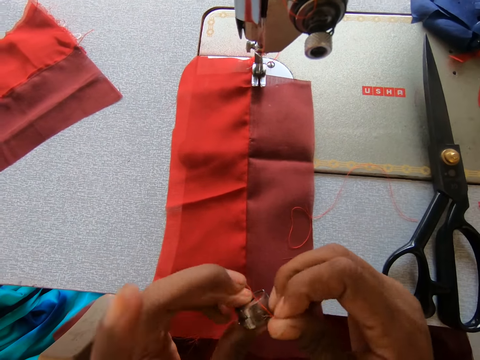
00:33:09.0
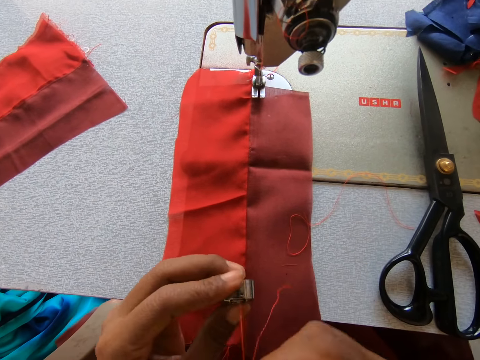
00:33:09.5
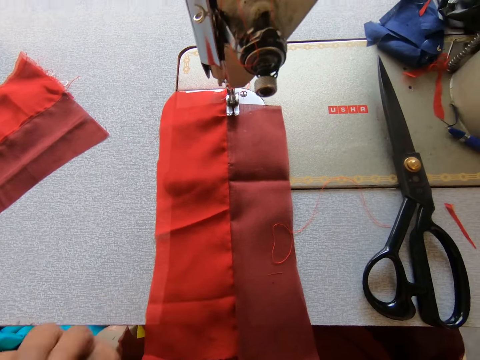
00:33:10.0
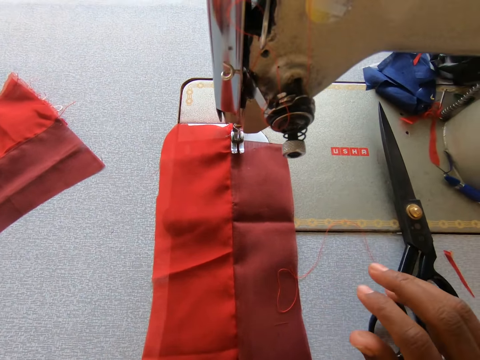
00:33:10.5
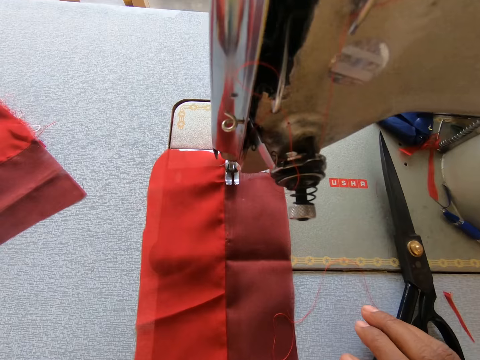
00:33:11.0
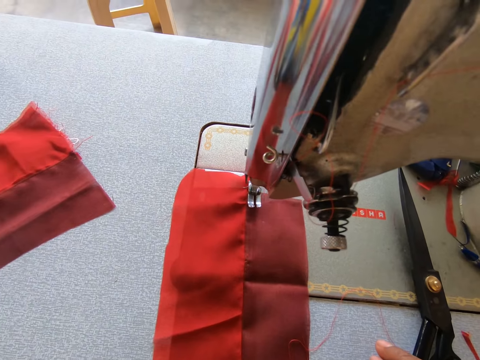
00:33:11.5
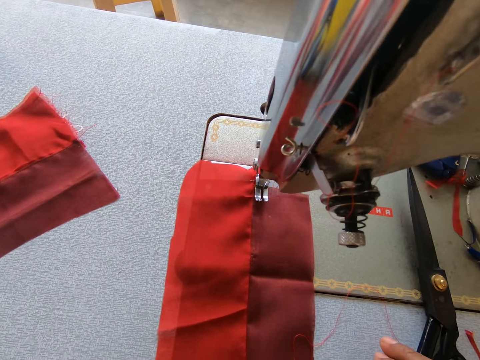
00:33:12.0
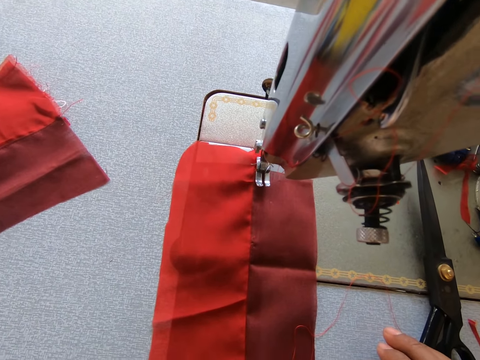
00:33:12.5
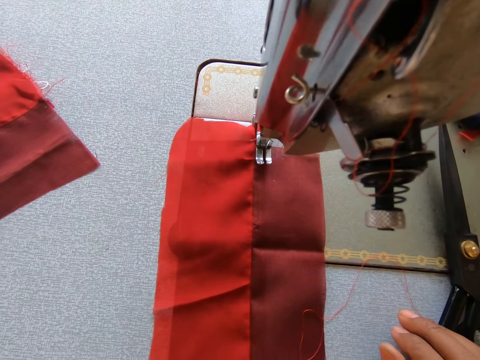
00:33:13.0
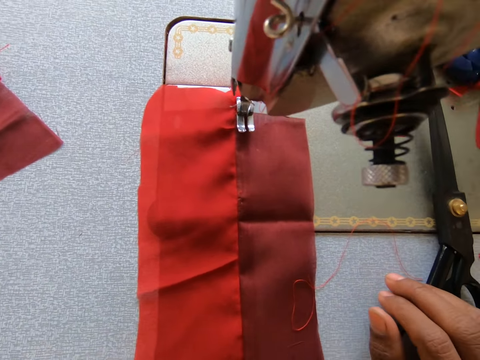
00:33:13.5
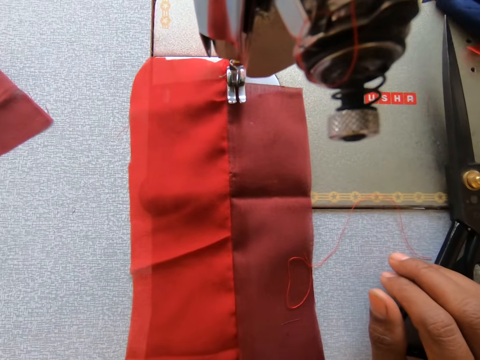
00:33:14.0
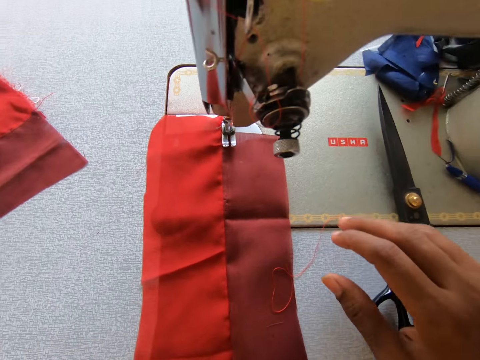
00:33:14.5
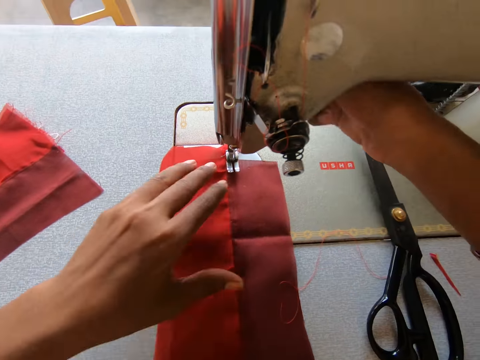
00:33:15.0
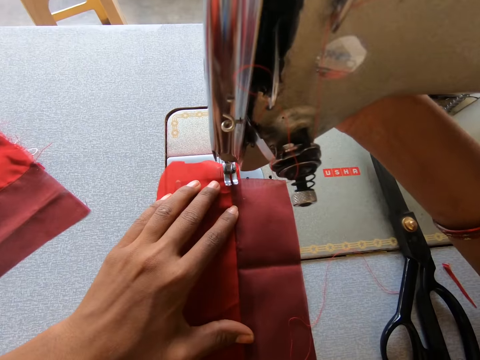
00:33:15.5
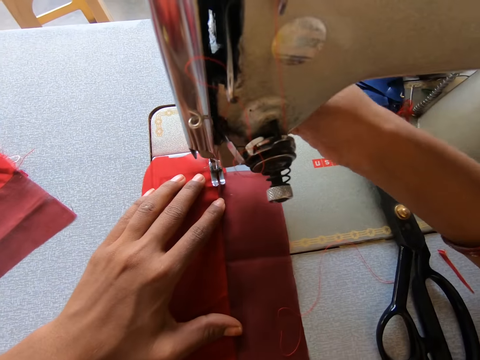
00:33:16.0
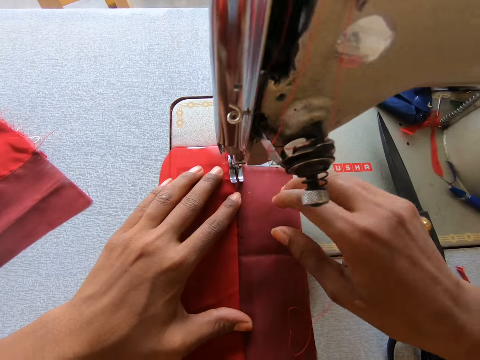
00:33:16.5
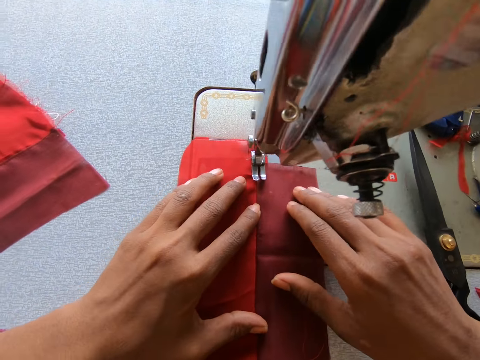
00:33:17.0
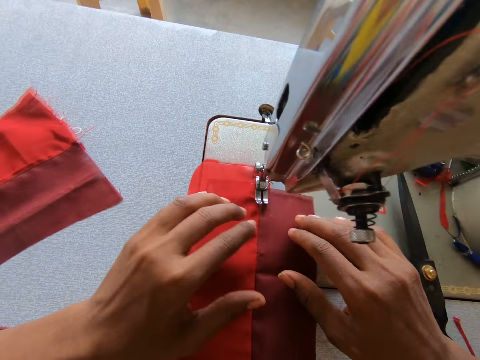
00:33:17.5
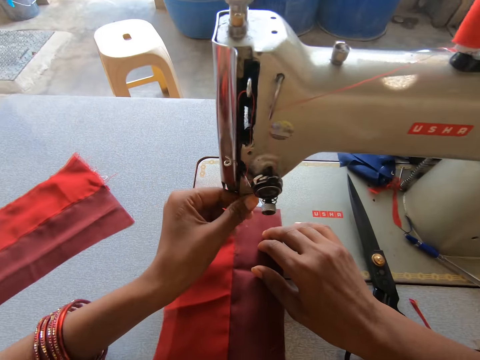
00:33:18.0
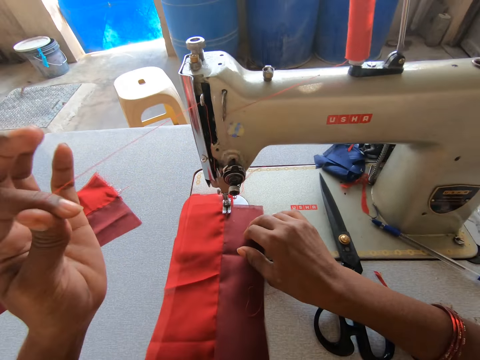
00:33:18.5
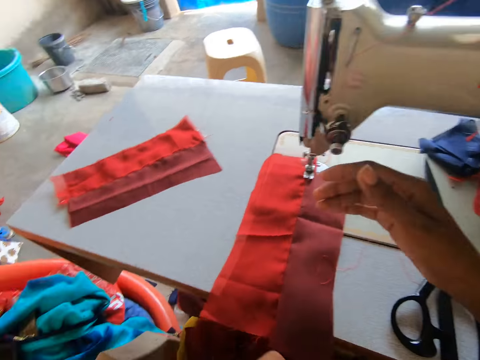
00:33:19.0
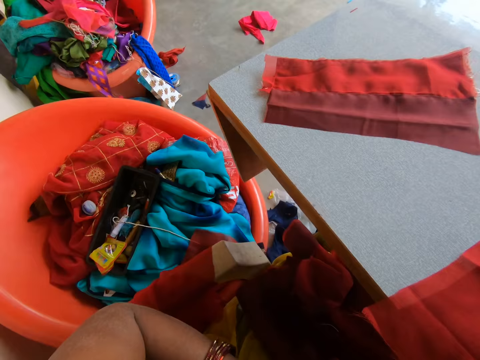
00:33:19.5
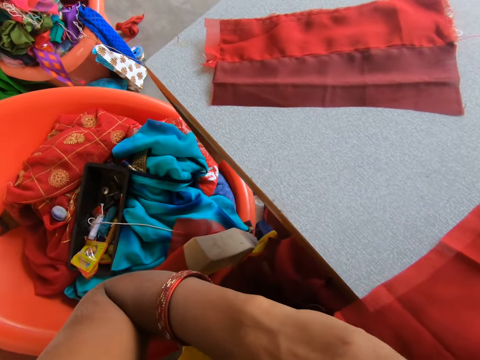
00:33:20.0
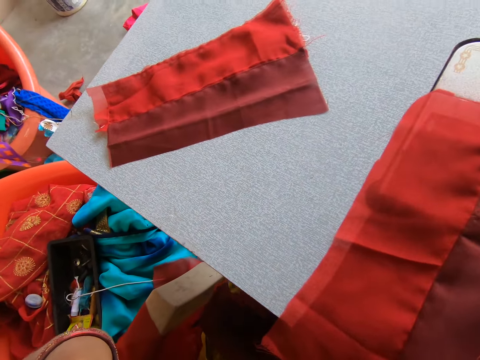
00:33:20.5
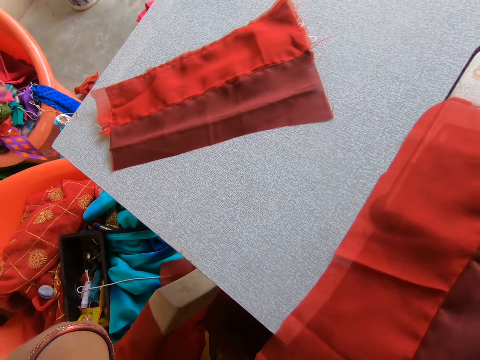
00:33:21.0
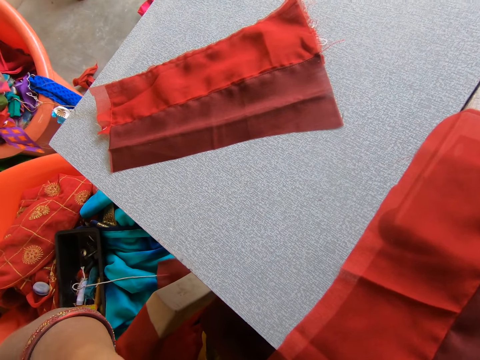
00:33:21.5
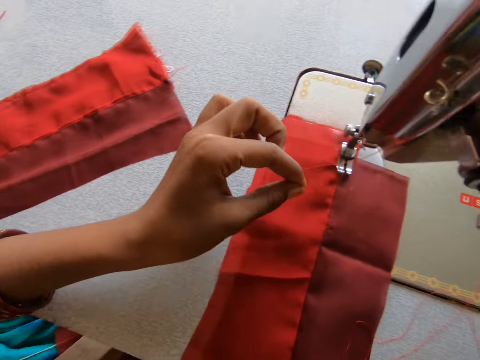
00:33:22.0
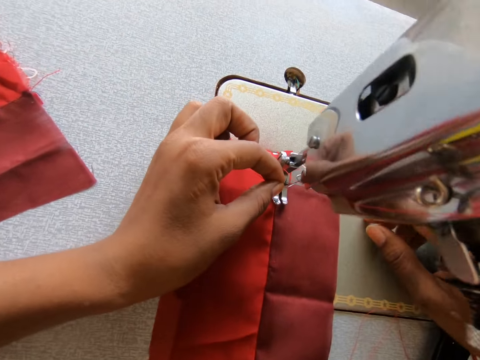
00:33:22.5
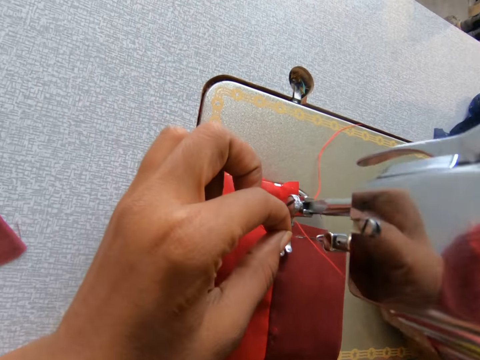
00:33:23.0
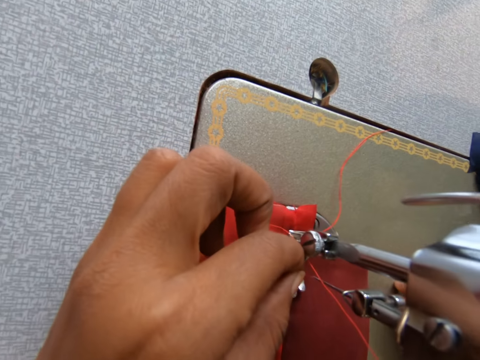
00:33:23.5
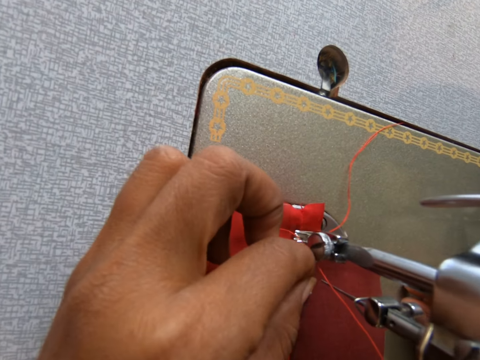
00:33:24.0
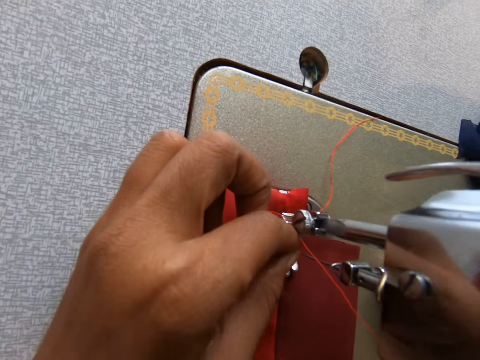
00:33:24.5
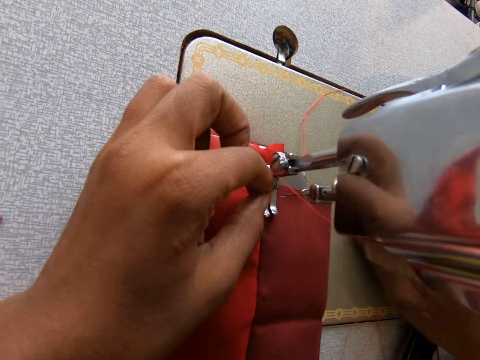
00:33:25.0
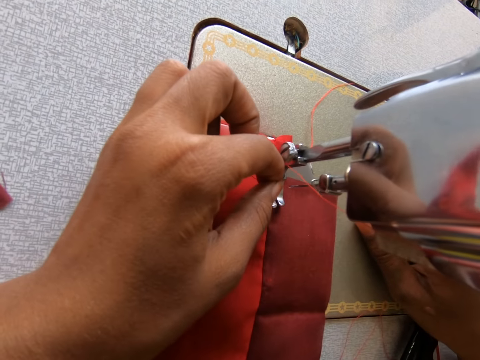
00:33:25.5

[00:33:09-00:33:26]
The camera wearer pulls a thread from the bobbin case. They hold the fabric. They hold the reverse lever. They sew the fabric. The thread comes out of the sewing machine. They pull the thread on the sewing machine. They place the thread back to the needle in the sewing machine.

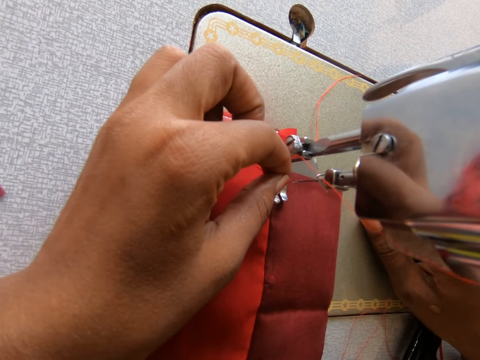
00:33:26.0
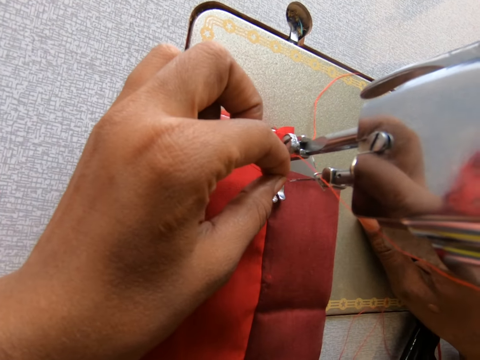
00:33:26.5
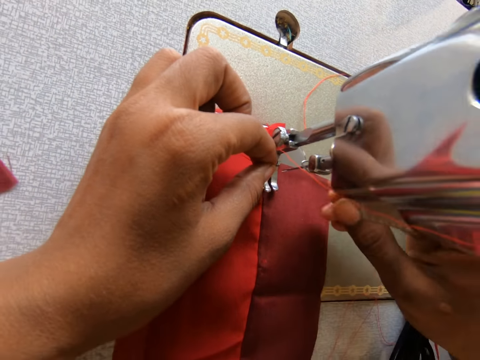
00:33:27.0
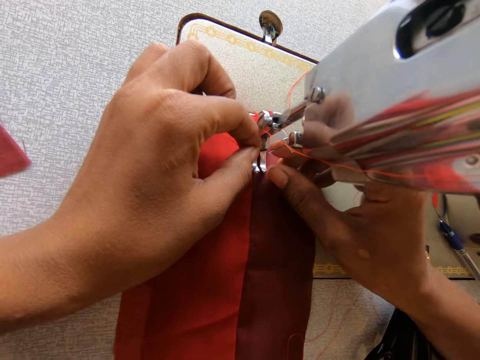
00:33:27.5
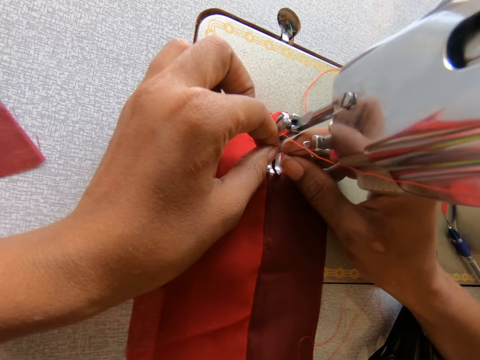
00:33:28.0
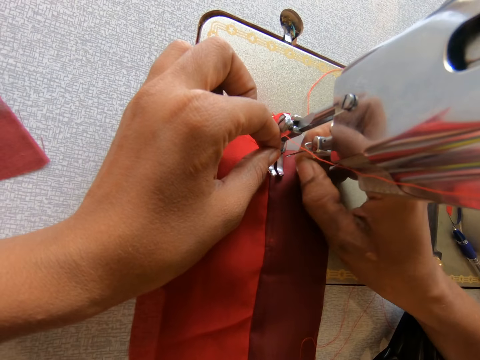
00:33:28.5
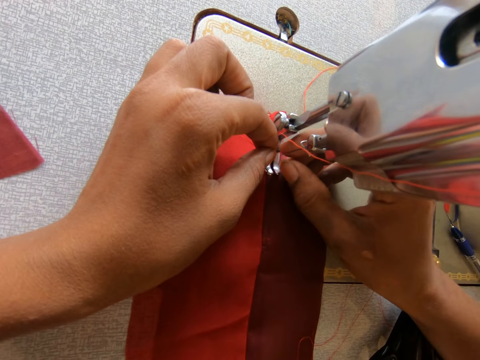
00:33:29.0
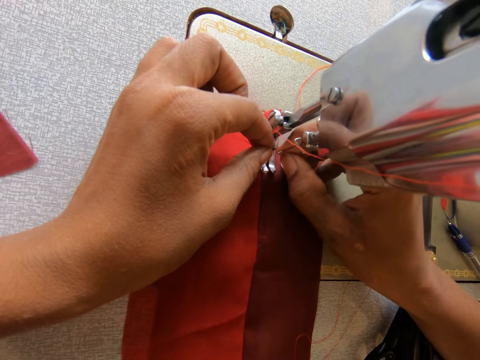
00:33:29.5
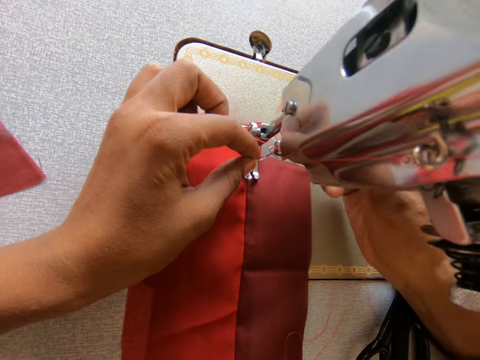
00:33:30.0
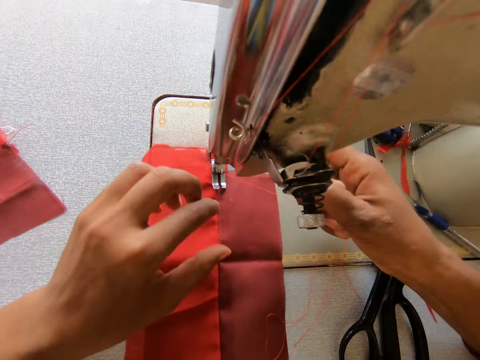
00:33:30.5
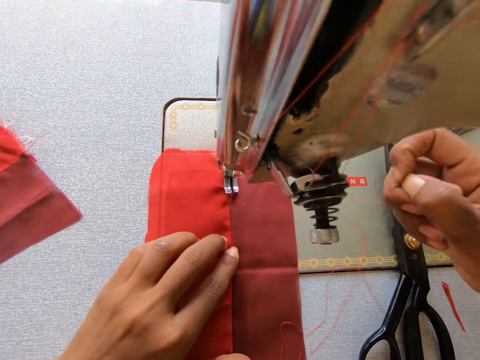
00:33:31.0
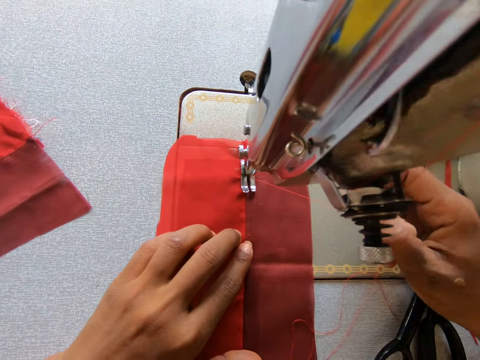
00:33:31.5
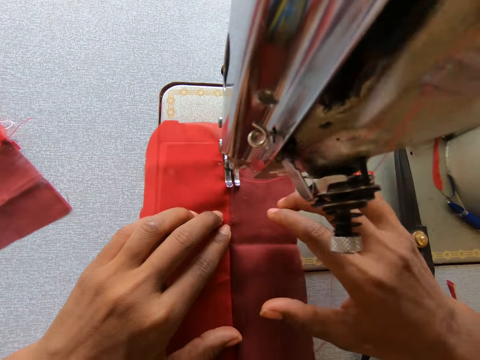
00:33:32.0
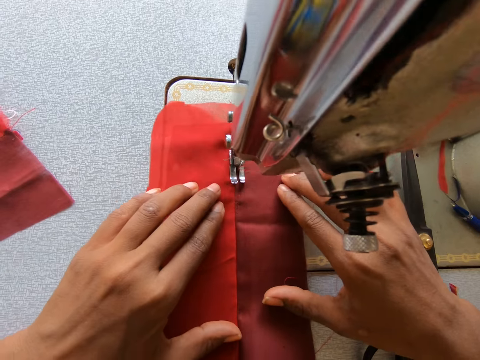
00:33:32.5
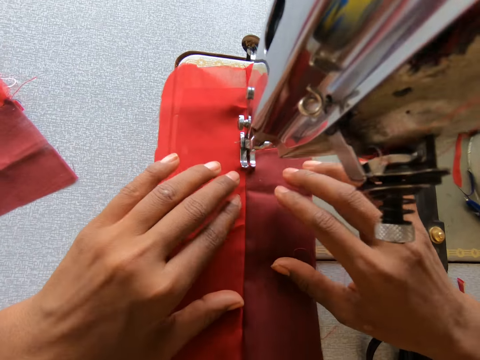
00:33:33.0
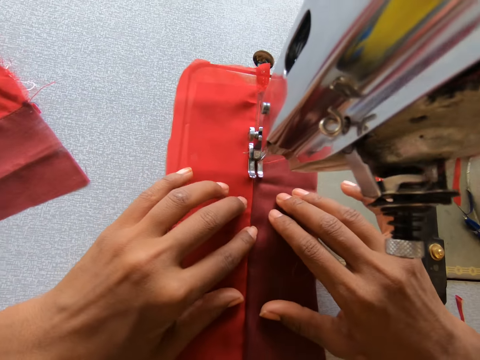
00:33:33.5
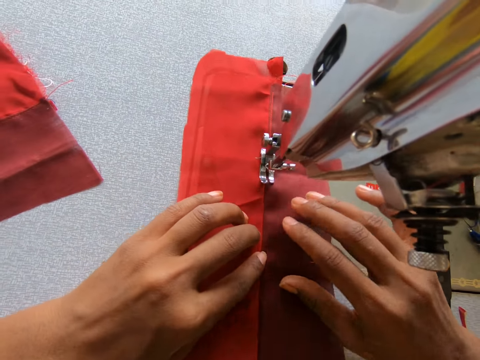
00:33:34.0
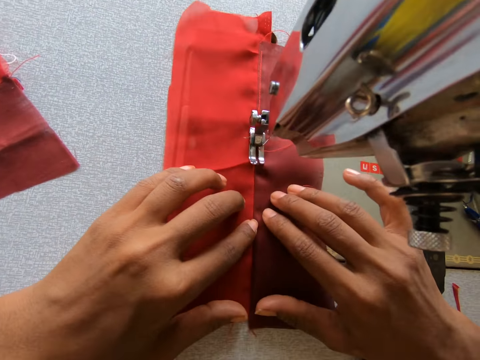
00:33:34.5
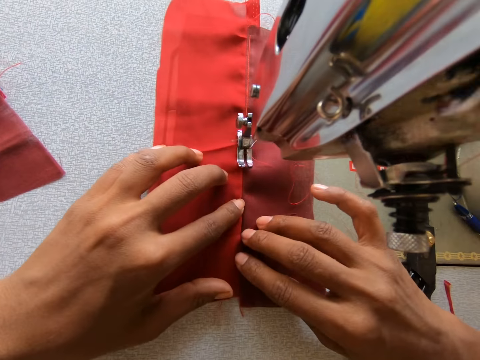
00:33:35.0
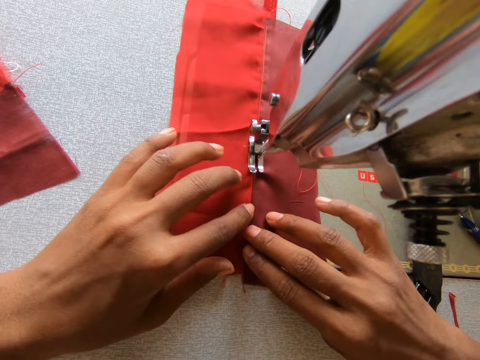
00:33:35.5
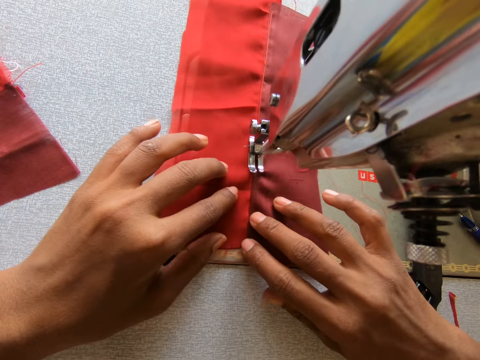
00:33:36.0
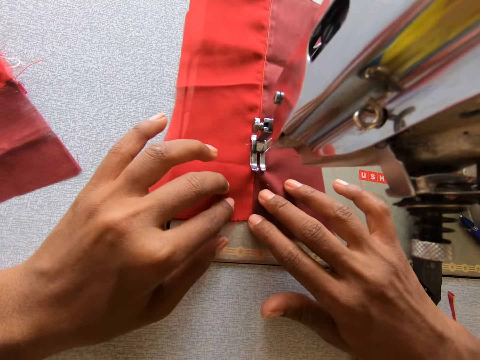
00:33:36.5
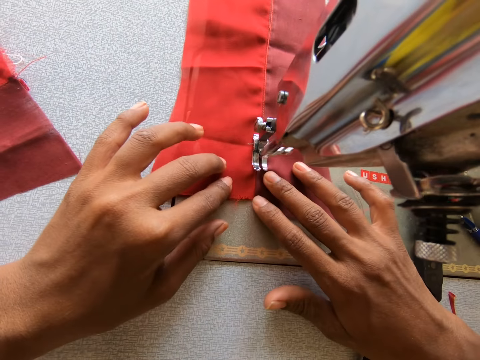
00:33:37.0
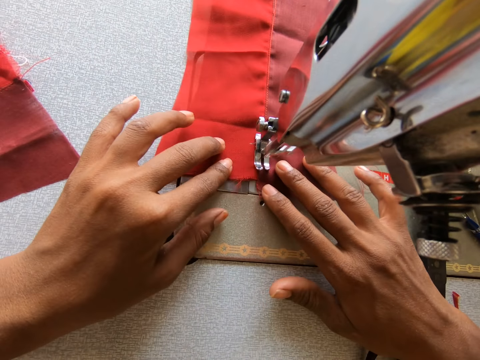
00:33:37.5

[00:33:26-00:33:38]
The camera wearer holds the thread with the right hand. They pull the thread with the right hand. They sew the fabric.
